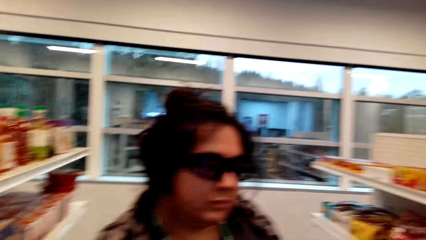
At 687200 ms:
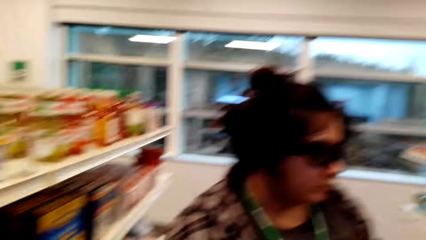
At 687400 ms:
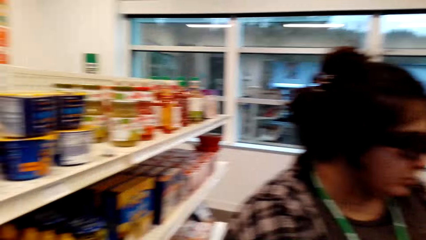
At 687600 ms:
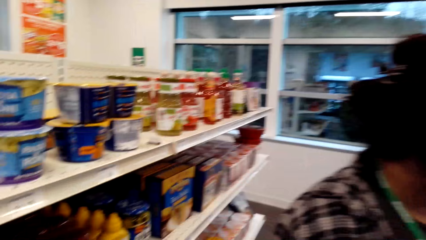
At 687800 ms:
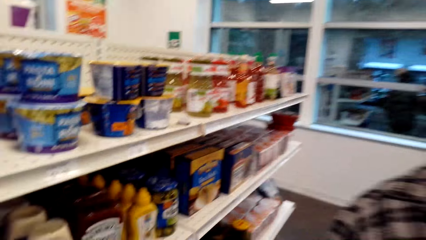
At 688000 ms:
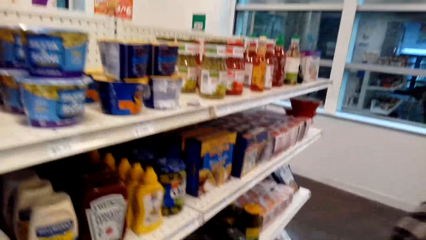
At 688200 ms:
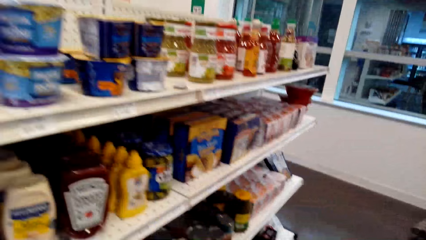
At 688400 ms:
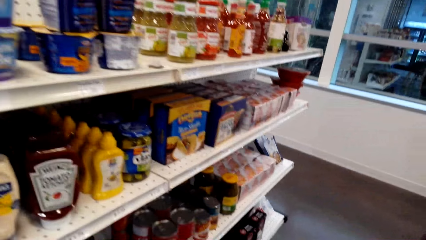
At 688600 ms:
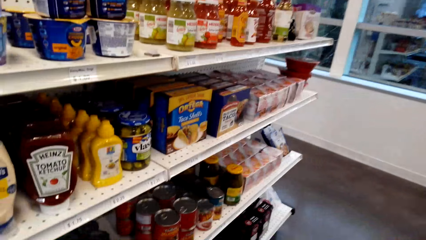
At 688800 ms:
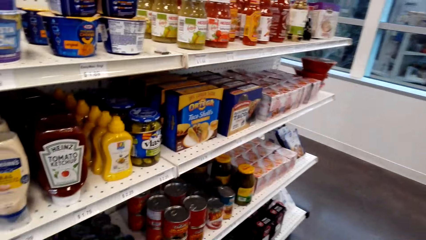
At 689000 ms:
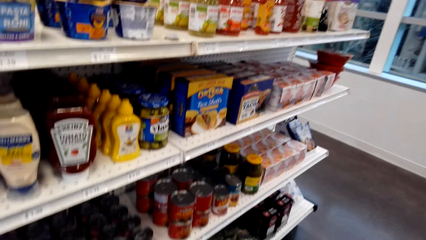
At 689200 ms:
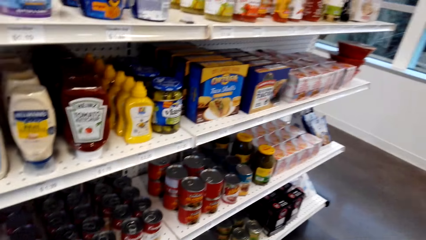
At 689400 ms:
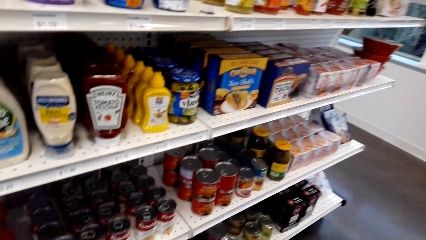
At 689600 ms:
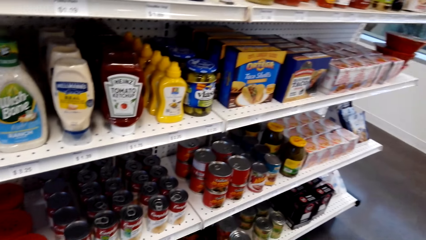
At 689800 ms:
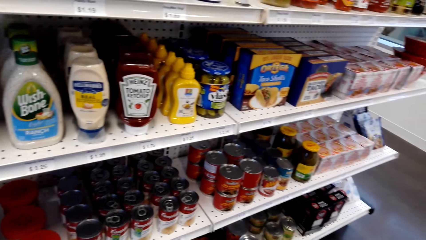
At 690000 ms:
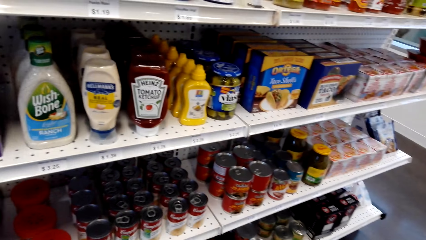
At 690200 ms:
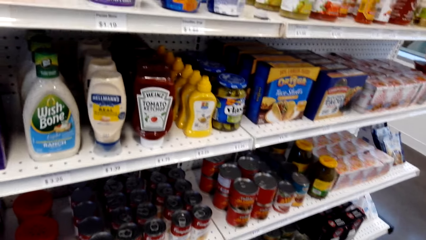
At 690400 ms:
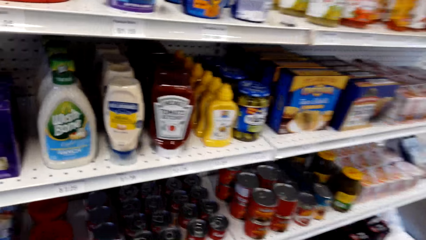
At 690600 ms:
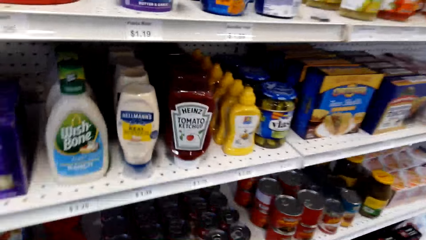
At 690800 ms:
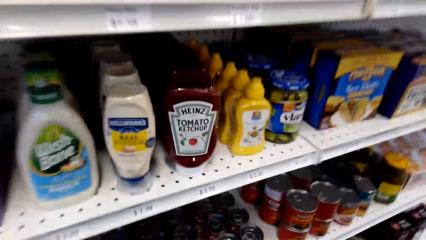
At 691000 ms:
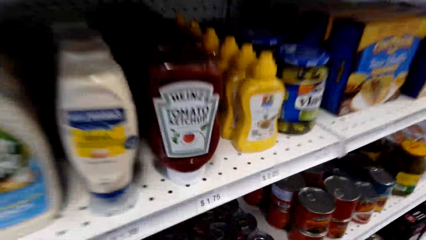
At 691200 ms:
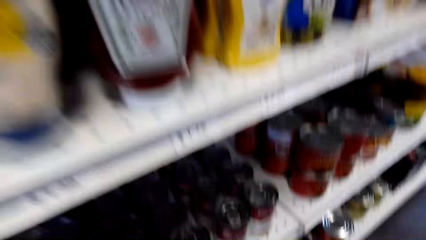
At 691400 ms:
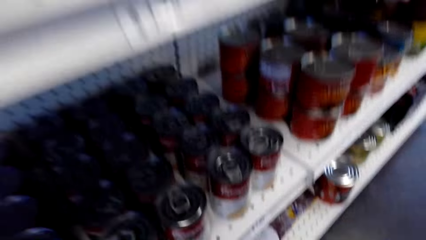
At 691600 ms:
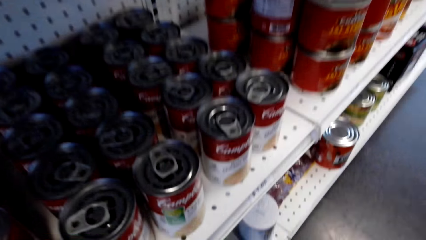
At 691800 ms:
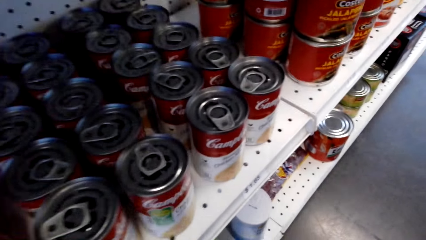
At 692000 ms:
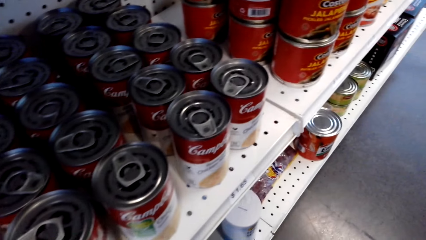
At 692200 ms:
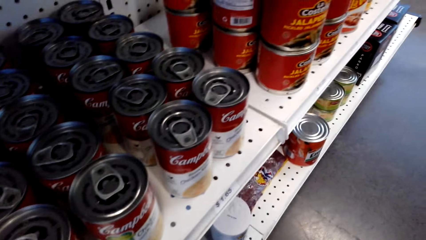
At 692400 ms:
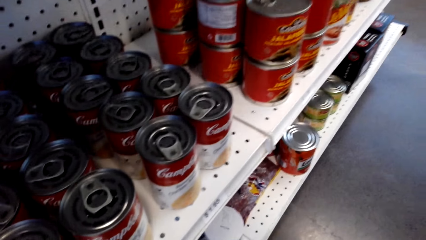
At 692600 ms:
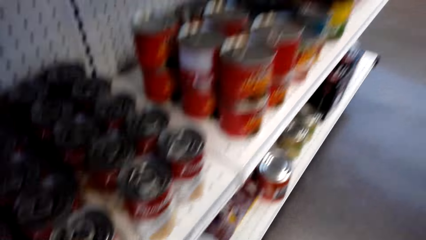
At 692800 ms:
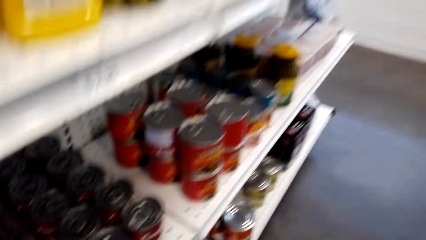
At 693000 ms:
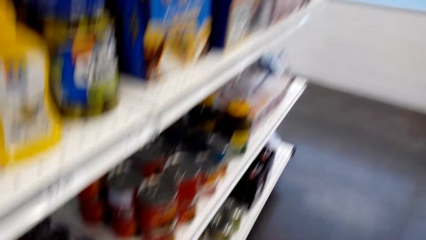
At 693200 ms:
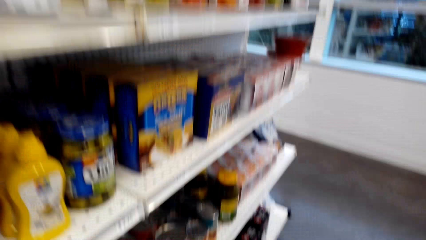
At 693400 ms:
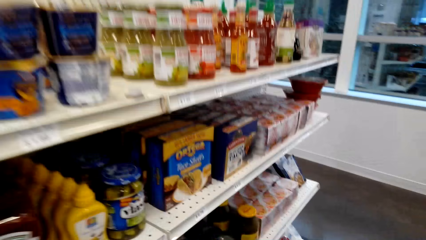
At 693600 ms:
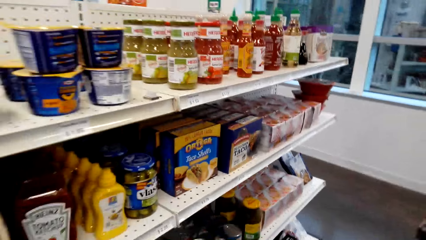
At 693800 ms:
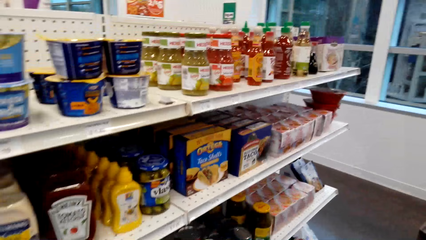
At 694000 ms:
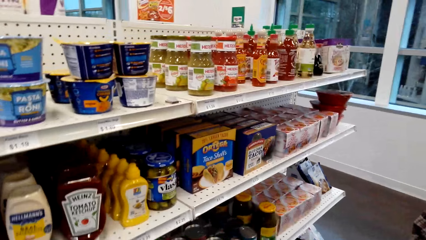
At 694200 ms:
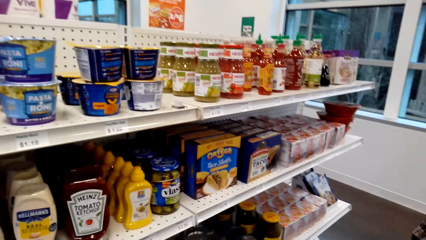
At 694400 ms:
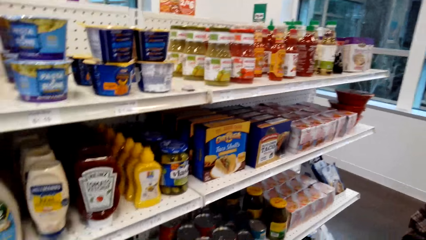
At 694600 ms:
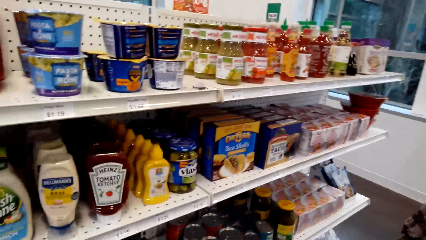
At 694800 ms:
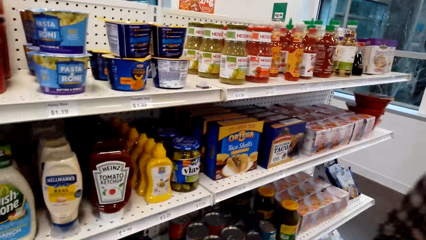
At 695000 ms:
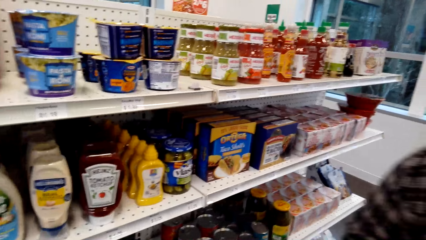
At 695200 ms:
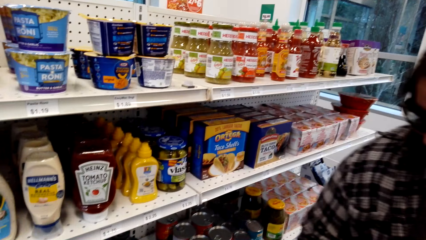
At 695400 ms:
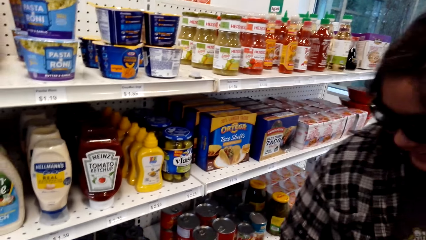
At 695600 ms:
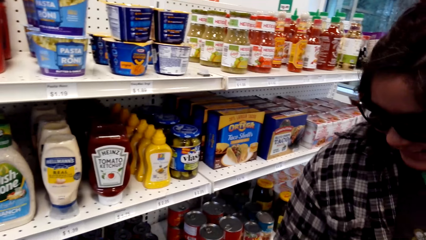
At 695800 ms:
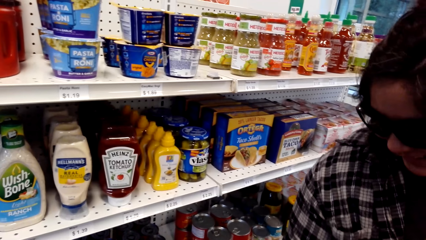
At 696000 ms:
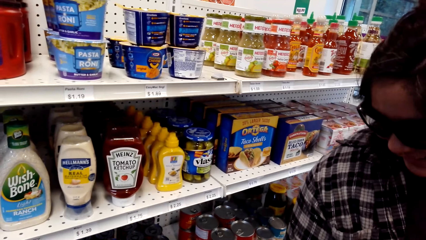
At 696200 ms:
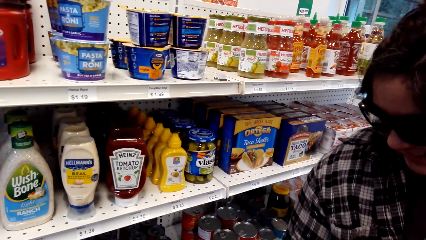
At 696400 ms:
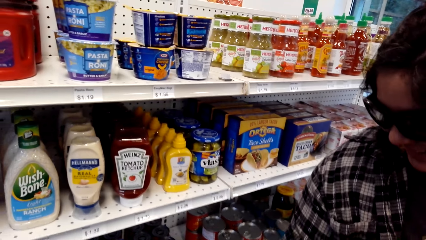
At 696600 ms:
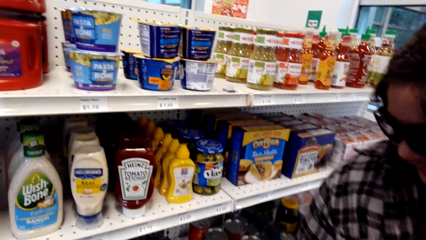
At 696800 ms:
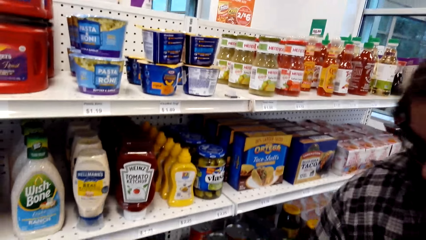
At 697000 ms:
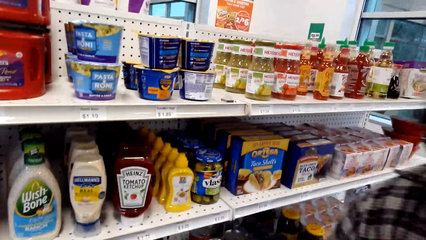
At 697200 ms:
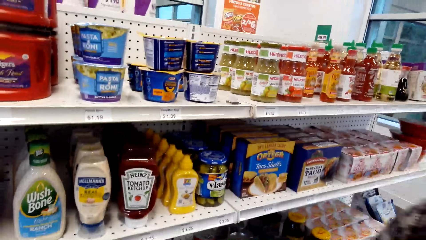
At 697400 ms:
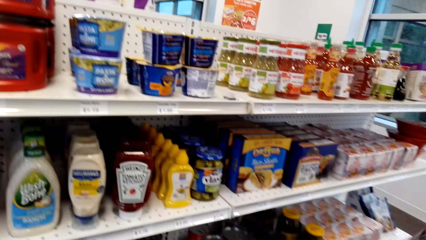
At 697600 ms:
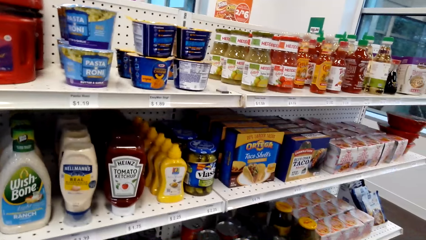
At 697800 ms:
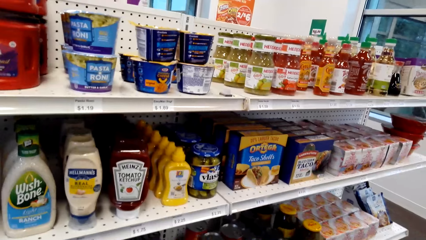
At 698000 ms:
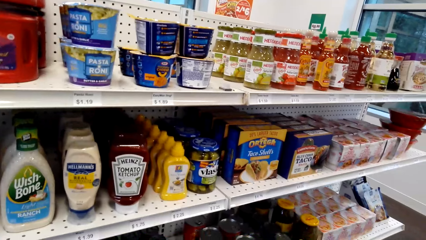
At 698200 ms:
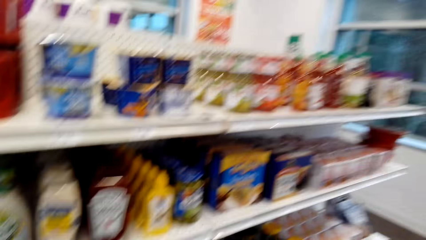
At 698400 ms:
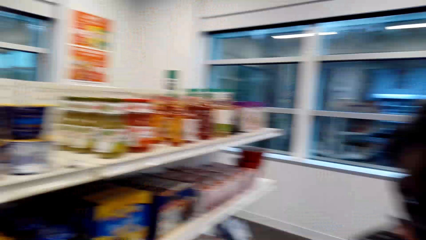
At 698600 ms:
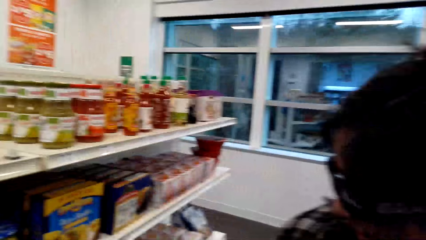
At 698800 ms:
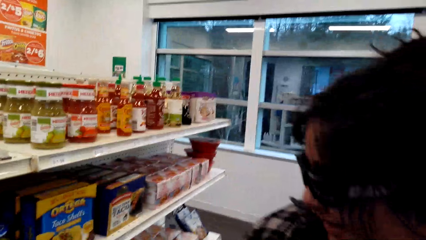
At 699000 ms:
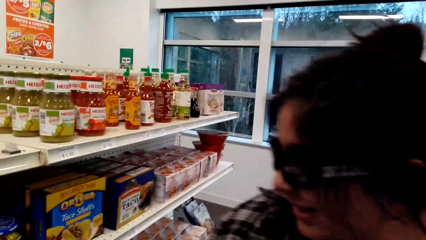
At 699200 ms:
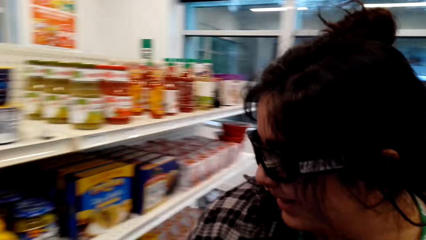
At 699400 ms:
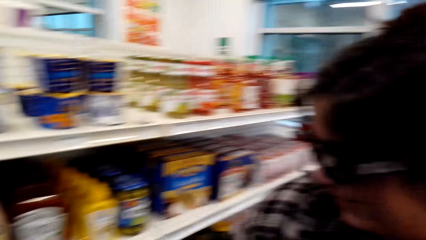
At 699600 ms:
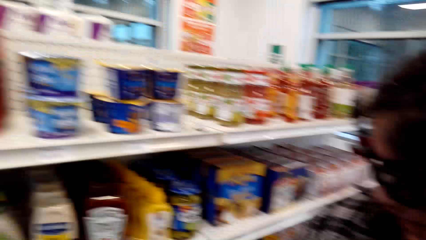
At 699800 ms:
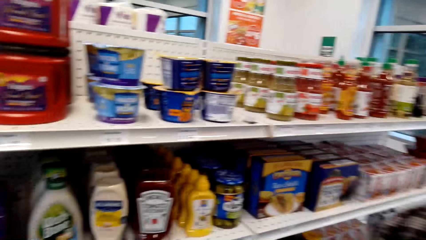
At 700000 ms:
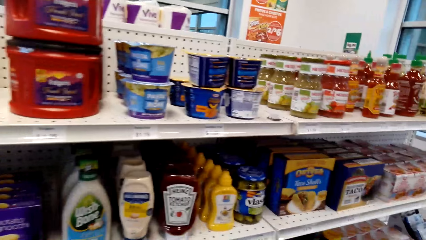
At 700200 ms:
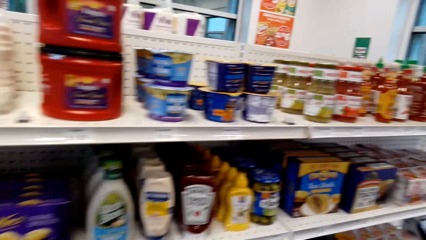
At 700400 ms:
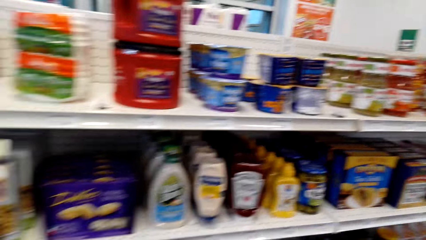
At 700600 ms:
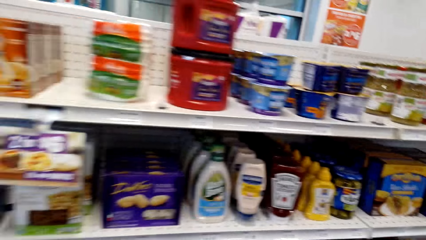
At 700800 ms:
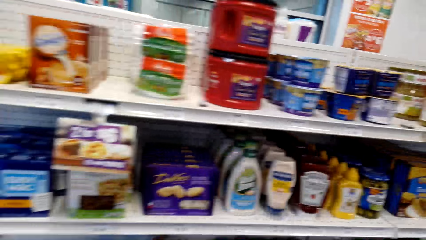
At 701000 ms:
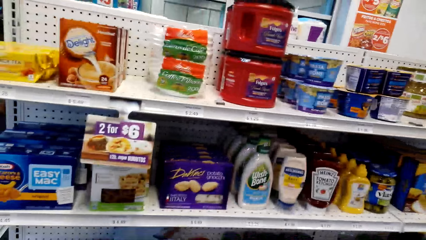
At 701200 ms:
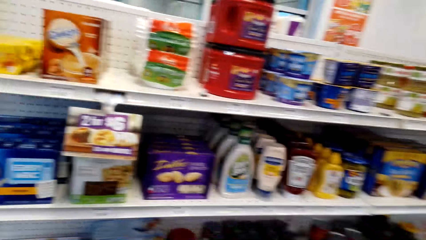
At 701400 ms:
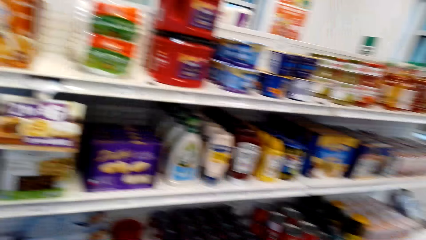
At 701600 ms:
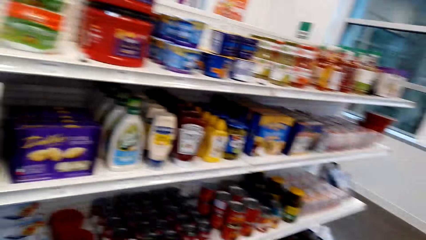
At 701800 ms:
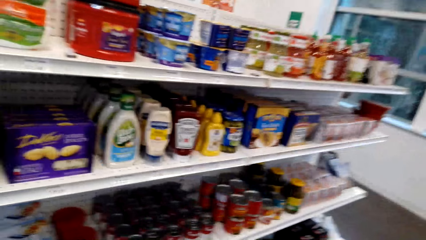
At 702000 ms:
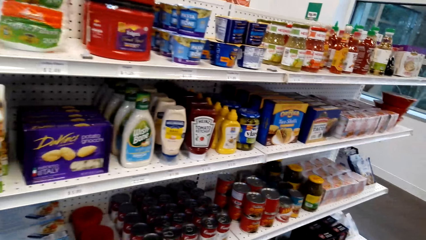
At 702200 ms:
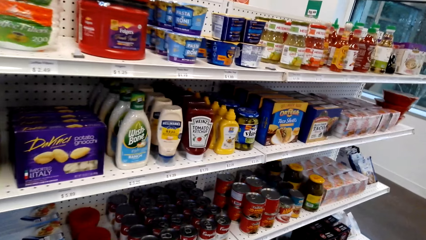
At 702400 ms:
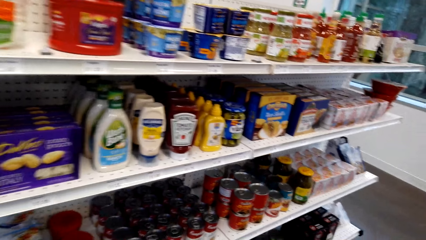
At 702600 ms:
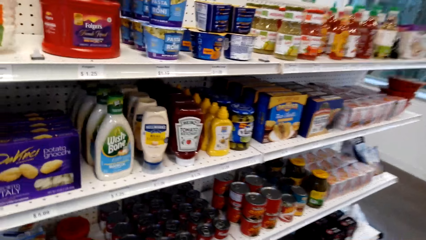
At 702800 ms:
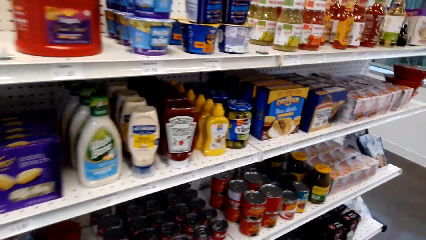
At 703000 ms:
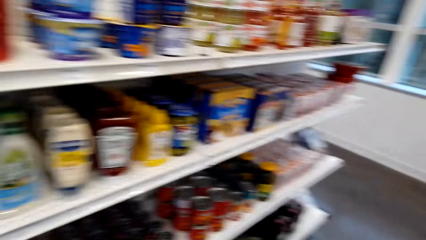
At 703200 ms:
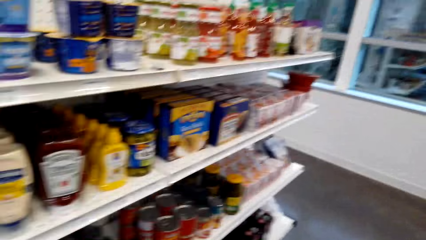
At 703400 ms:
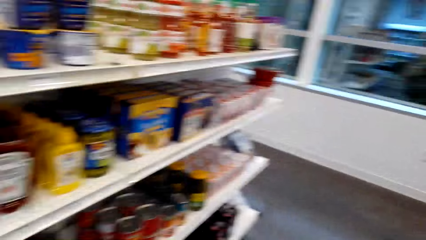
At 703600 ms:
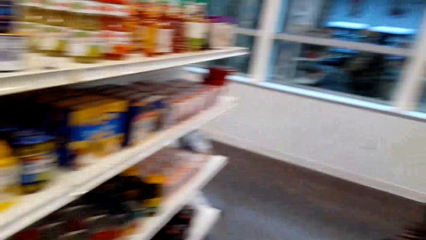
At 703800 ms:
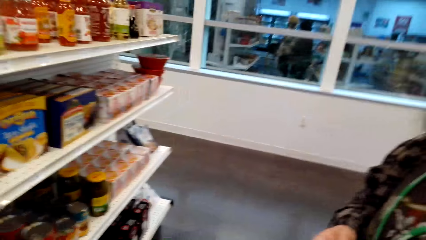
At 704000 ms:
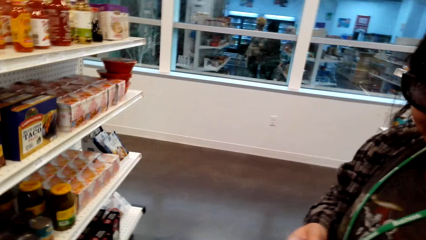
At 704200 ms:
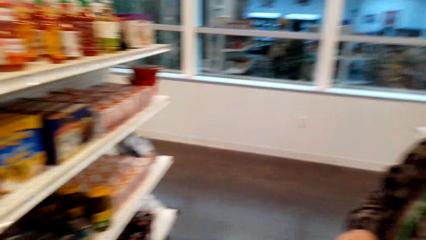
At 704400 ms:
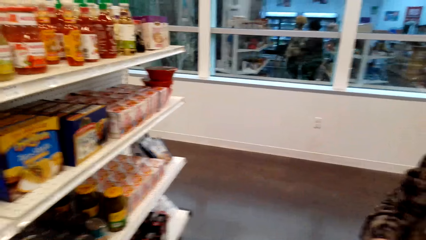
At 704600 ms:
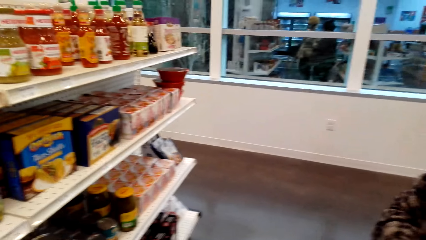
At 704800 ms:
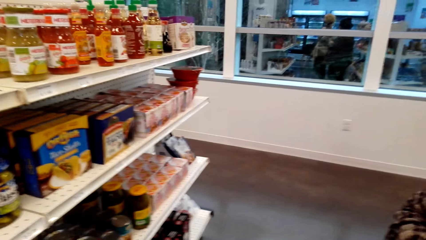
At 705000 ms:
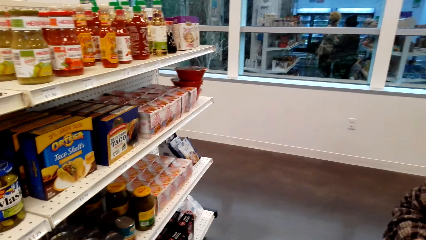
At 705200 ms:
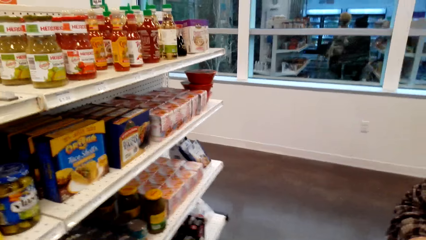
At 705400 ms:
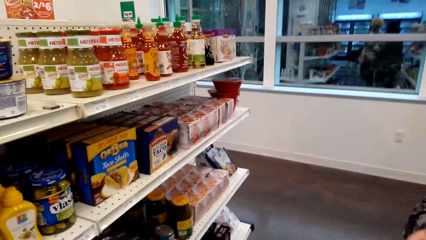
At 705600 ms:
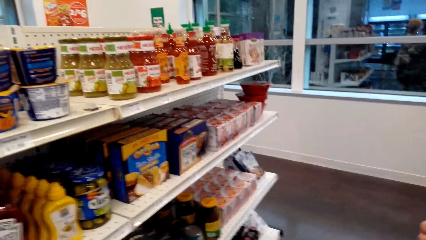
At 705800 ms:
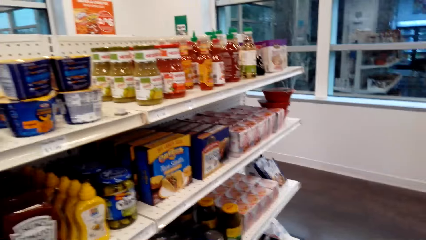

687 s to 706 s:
The camera wearer looks around.
